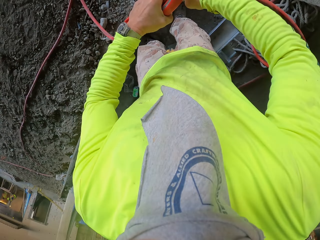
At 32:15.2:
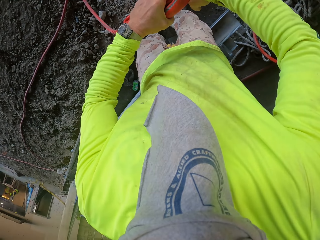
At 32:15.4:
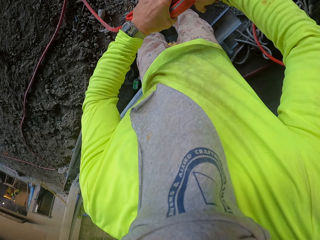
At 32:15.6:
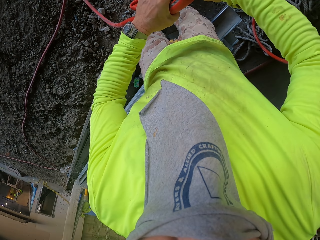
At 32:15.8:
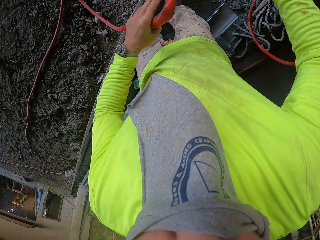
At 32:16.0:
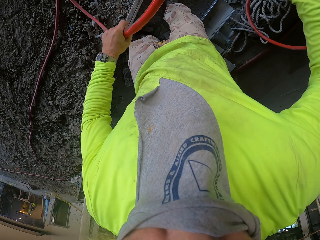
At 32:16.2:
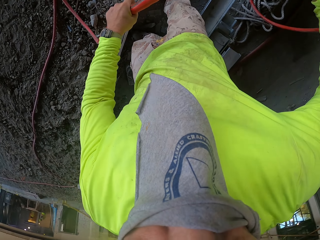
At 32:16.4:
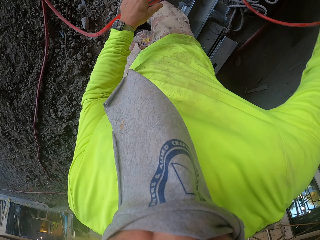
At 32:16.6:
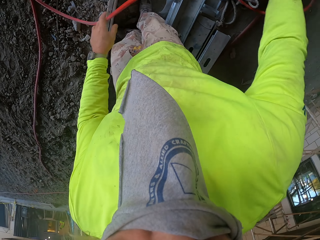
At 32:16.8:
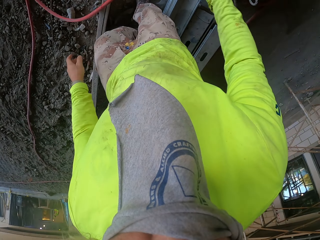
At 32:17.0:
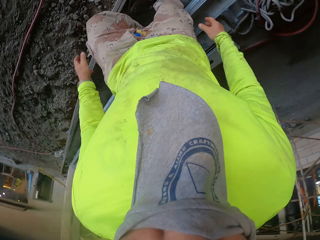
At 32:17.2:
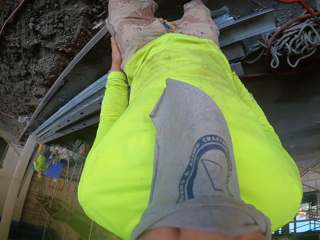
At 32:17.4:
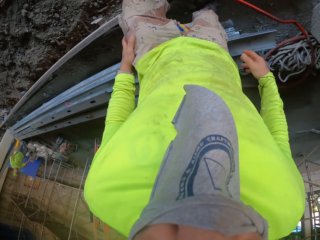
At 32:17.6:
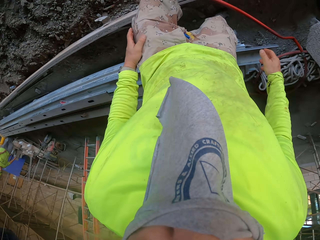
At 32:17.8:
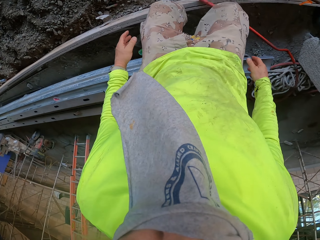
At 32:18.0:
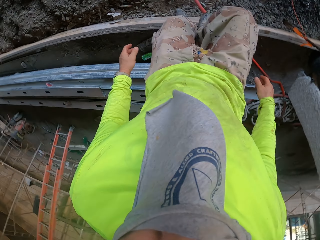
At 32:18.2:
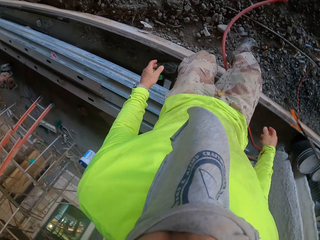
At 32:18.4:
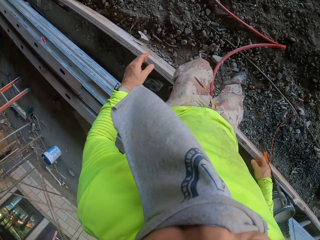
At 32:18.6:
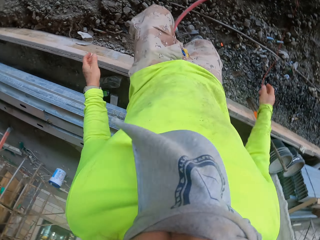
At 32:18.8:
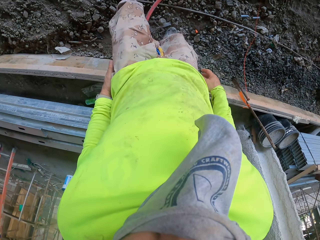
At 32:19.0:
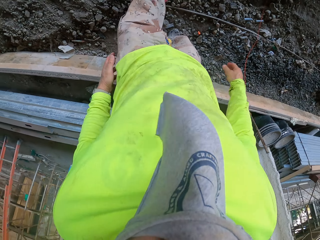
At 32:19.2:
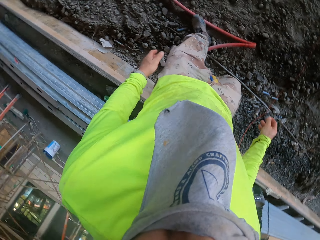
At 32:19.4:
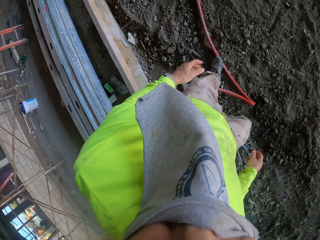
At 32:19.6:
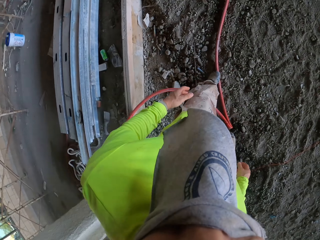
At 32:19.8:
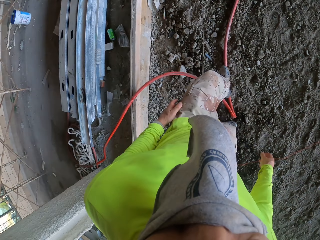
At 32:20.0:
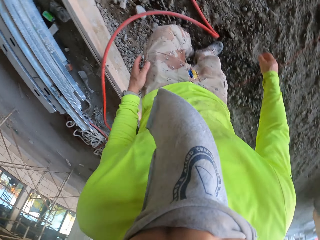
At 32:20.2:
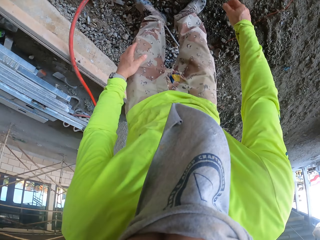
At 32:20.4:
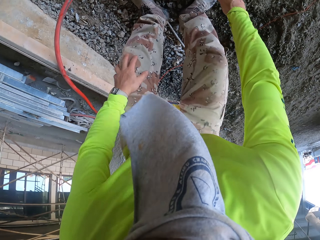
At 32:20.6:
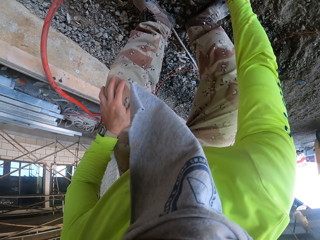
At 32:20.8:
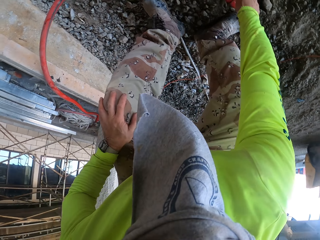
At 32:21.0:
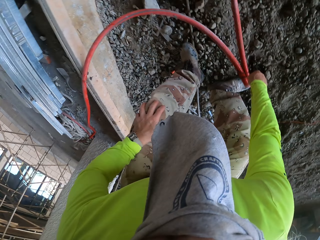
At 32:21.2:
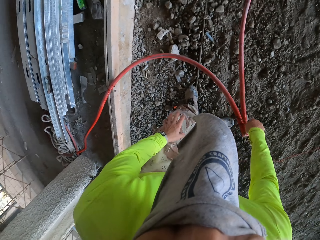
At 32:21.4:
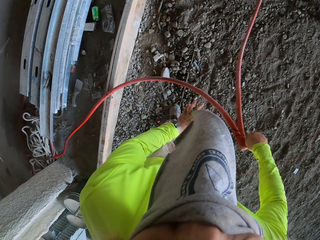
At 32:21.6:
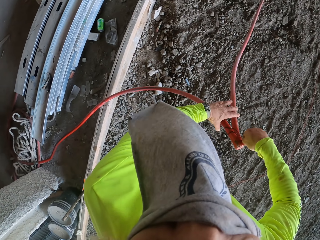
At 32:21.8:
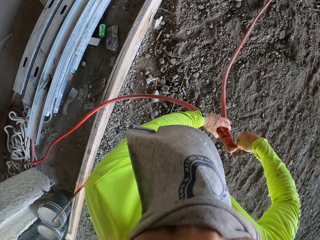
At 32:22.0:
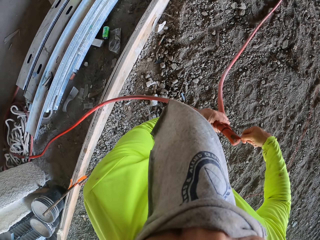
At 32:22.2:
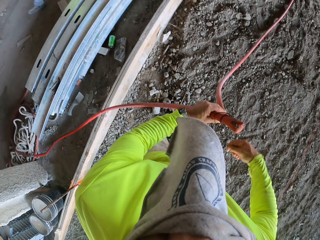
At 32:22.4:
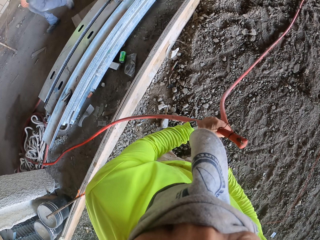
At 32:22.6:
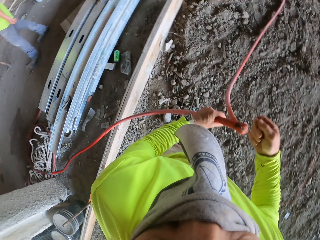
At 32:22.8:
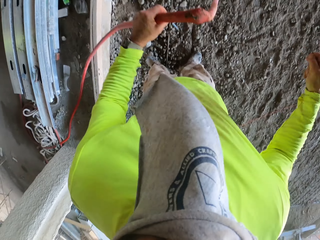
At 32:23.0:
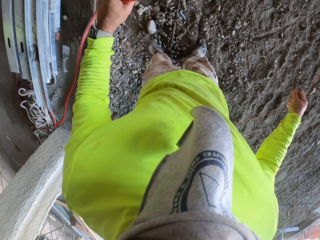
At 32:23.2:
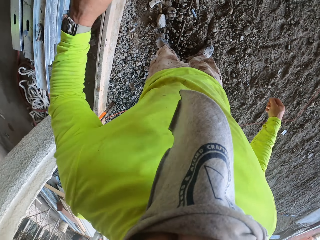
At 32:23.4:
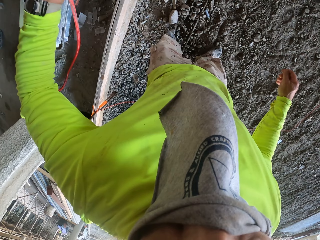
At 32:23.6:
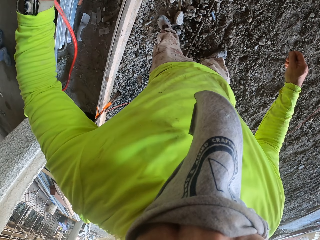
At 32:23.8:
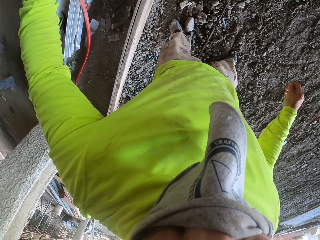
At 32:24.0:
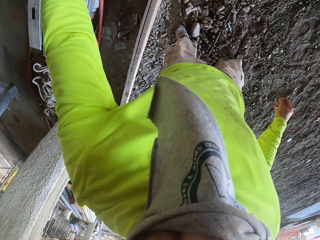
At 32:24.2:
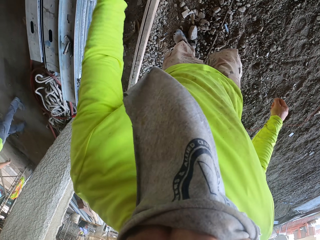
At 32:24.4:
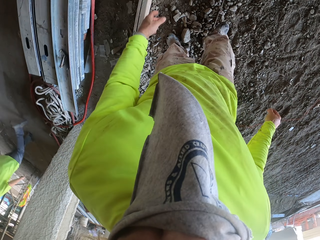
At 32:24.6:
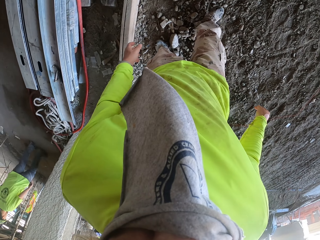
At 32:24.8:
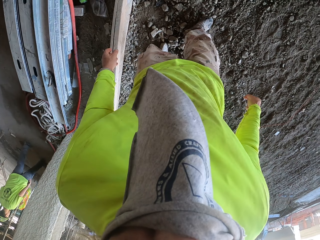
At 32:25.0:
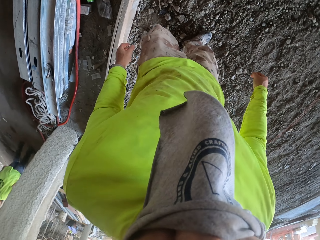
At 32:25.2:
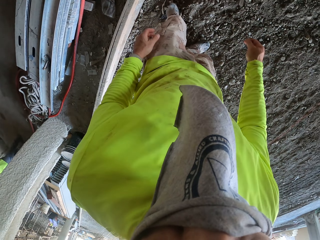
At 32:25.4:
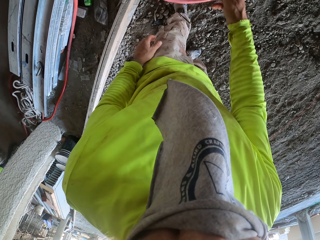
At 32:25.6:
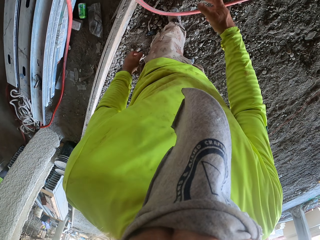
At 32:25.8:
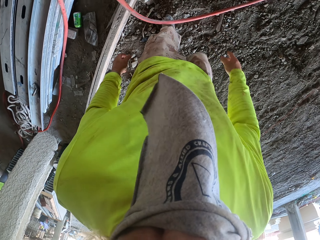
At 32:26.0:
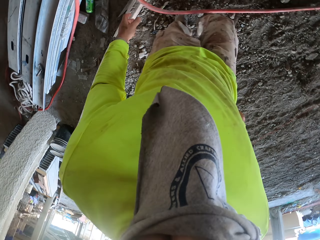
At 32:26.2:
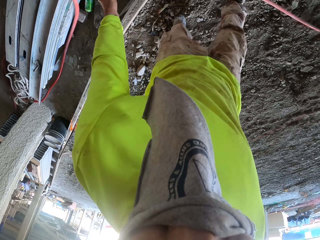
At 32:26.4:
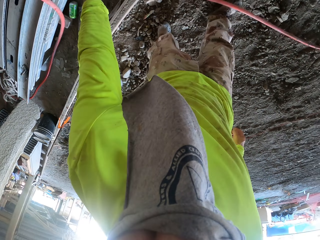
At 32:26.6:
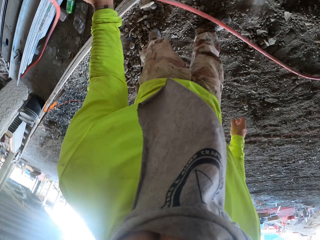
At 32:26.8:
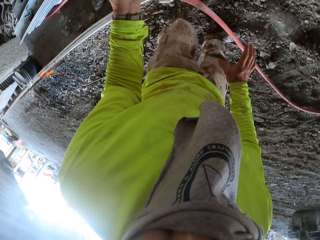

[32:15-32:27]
The camera wearer drops the pipe on the ground. They take the pipe. They tie the pipe with the wire. They remove the wire from the pipe. They drop the pipe on the ground.

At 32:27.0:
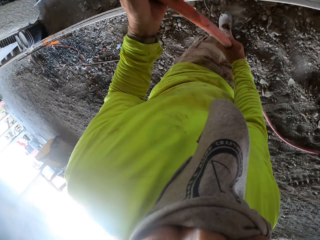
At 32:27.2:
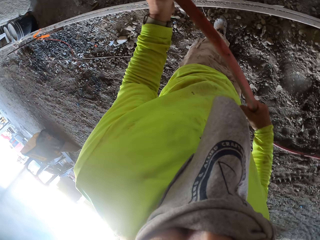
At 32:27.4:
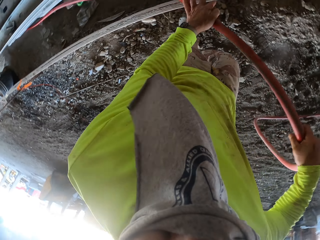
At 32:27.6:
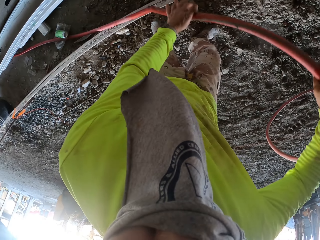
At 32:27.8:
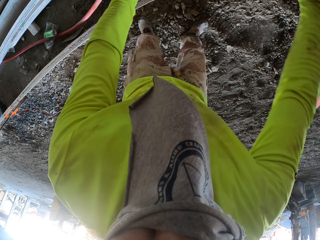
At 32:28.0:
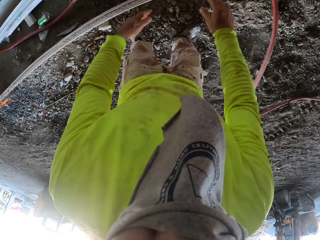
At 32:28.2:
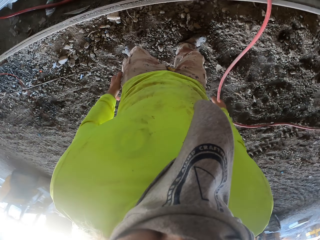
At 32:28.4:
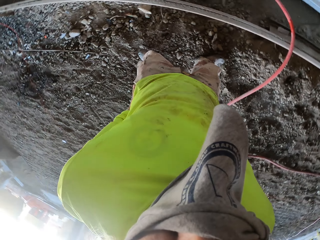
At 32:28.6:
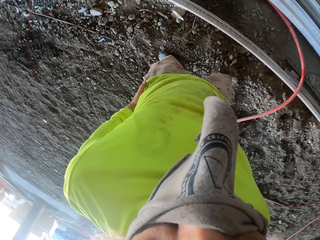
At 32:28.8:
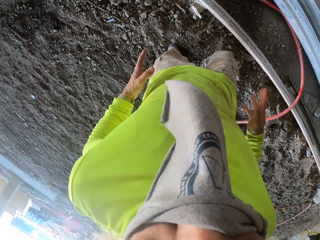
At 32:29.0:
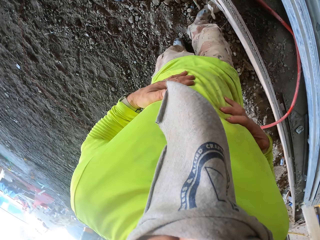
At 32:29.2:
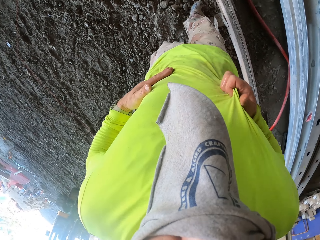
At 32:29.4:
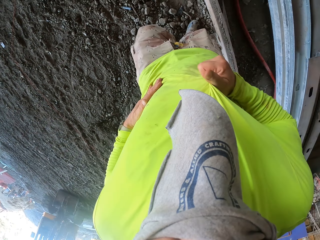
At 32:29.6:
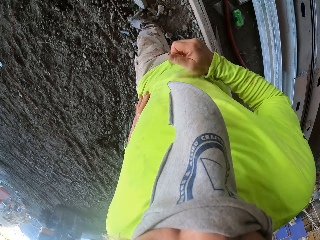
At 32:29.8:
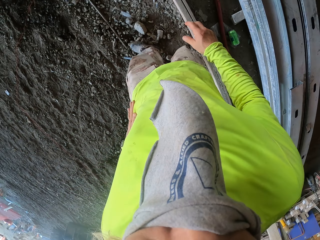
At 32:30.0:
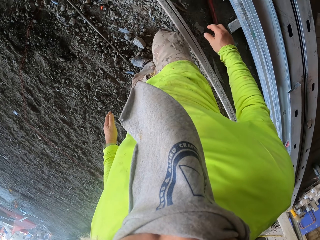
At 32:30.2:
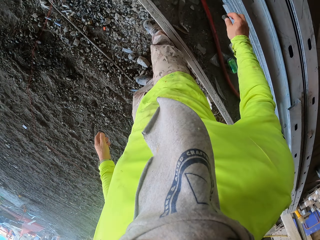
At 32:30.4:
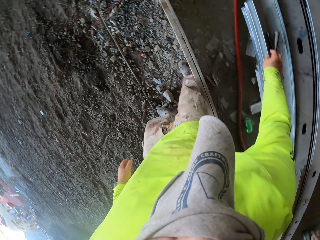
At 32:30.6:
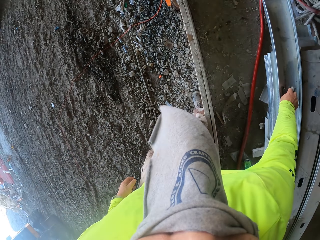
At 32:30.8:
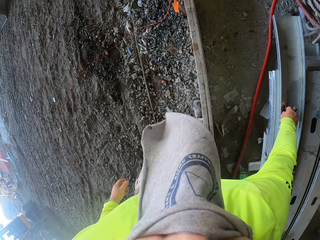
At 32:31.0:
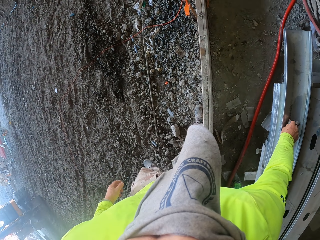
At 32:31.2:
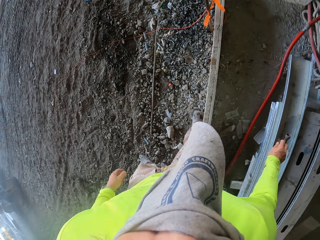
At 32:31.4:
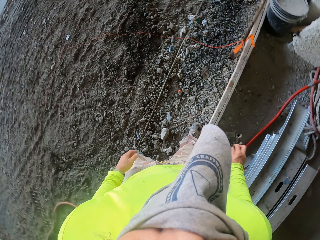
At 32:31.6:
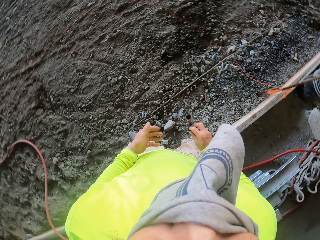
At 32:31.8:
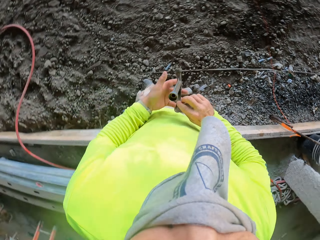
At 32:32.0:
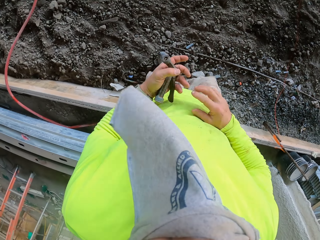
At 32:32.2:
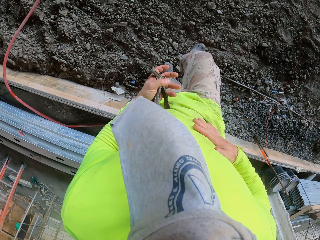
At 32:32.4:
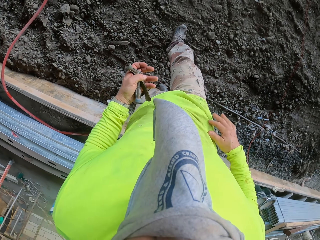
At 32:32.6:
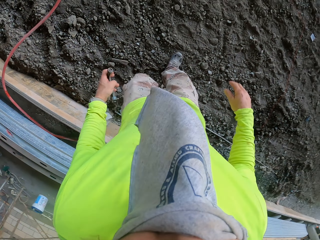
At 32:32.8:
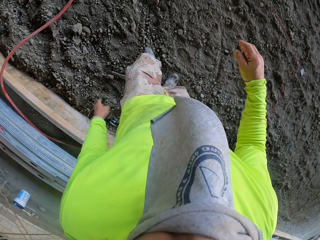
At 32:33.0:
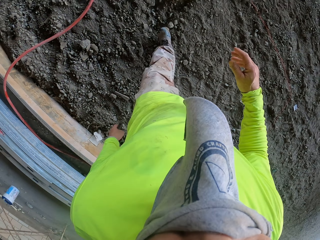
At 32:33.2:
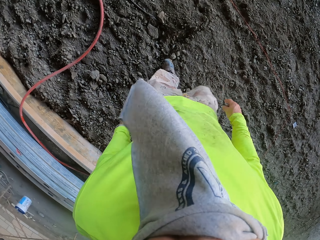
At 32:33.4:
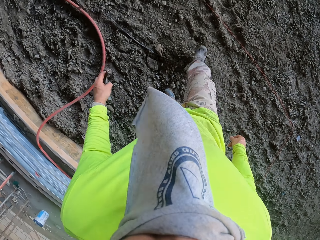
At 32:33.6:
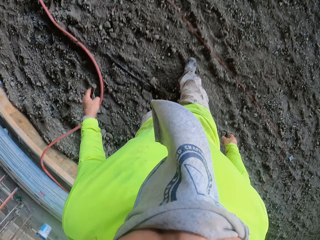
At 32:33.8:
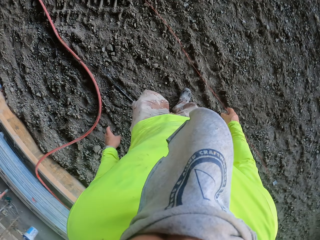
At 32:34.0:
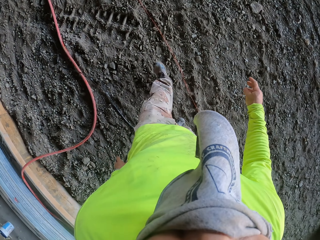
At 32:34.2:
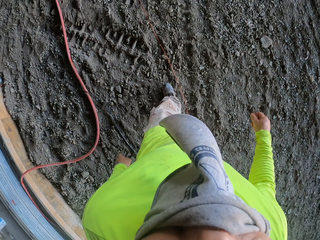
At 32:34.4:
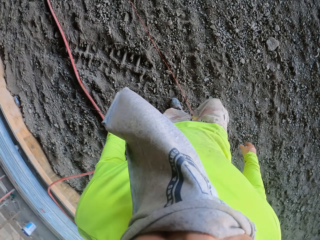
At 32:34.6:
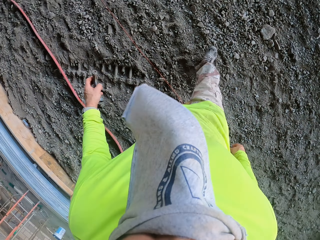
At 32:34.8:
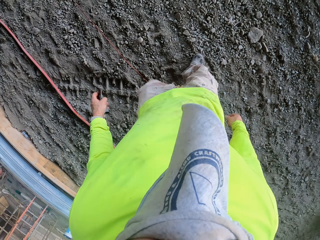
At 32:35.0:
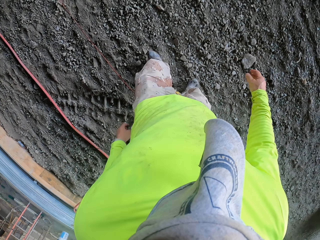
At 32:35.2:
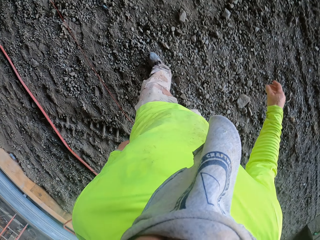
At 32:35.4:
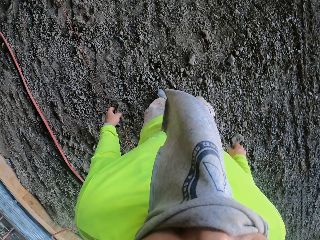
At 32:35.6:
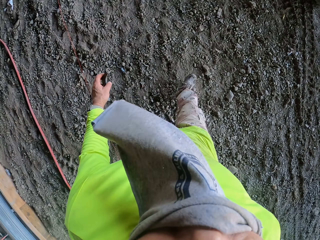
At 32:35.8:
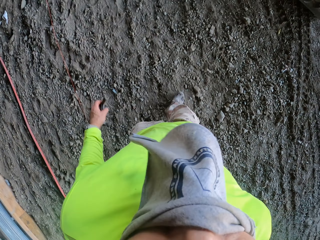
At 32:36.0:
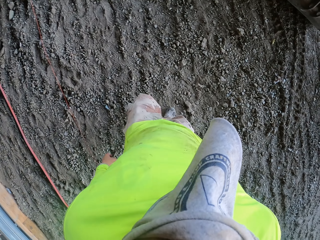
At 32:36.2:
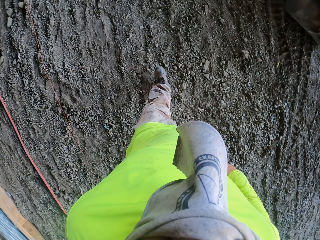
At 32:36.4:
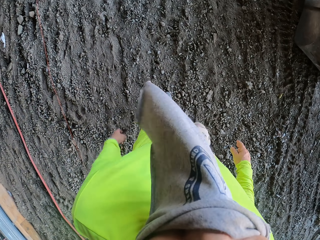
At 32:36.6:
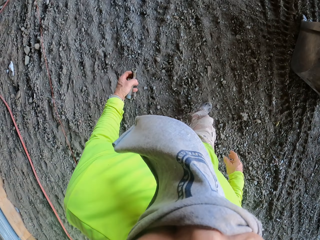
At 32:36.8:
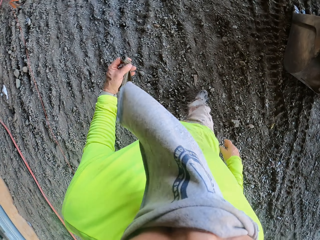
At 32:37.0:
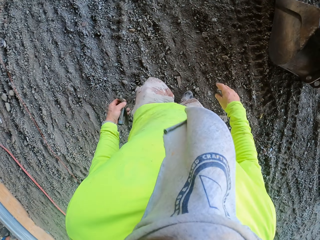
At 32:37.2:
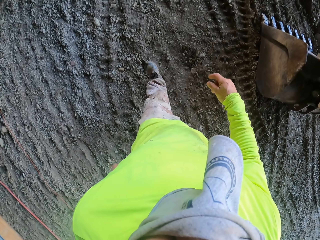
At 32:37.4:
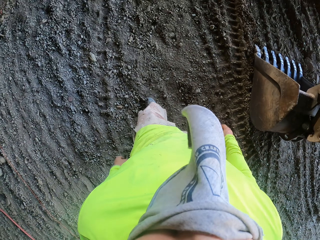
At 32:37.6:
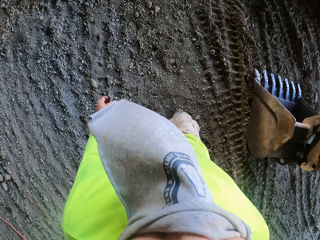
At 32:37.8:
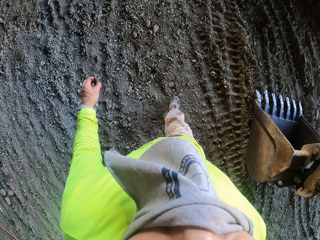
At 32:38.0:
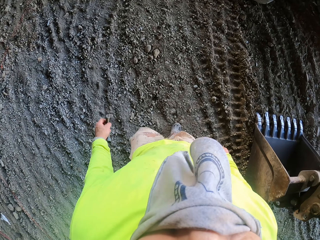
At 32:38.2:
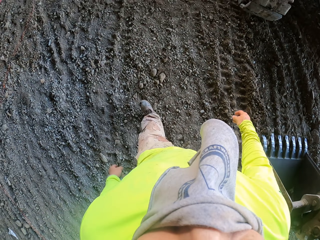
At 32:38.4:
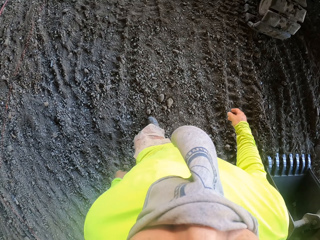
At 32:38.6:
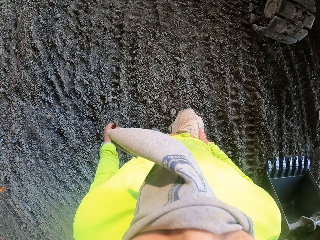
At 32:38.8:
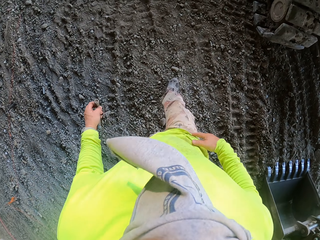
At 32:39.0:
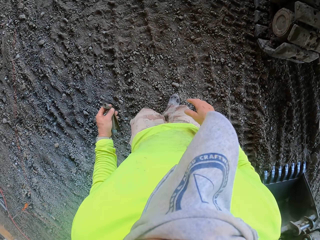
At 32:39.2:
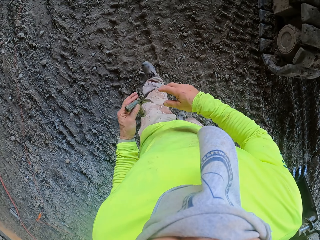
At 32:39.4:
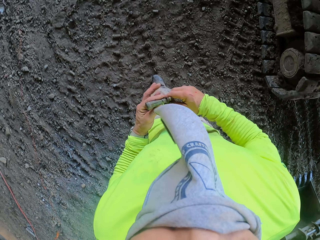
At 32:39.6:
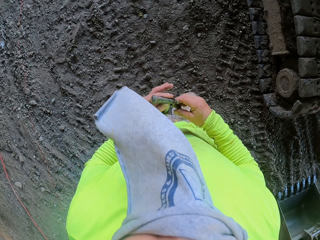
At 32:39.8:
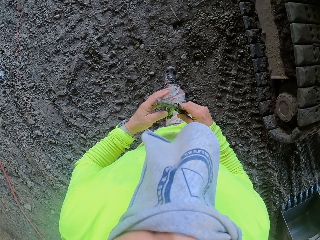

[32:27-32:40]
The camera wearer pulls the pipe. He picks up the pipe. He wipes his hands with his T-shirt. He picks up a tap valve or metal. He walks in the soil. He walks around the construction site.
